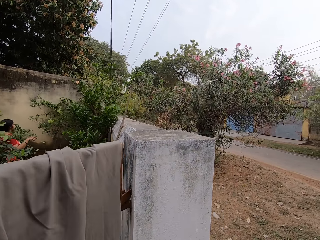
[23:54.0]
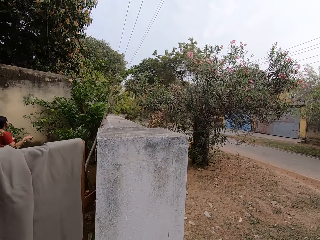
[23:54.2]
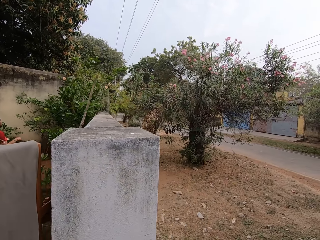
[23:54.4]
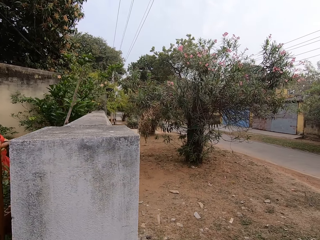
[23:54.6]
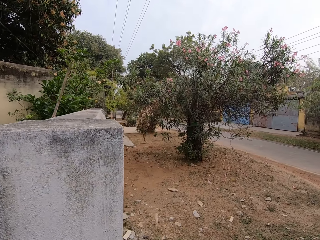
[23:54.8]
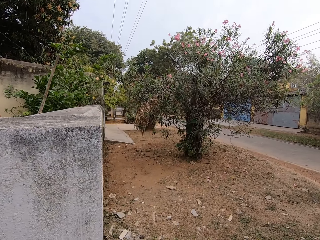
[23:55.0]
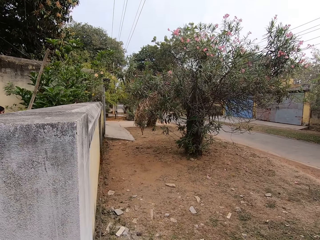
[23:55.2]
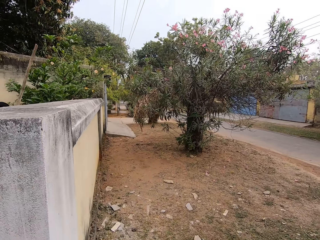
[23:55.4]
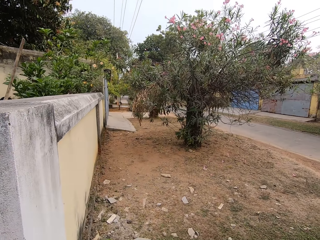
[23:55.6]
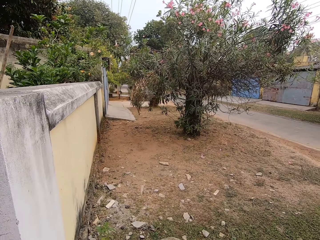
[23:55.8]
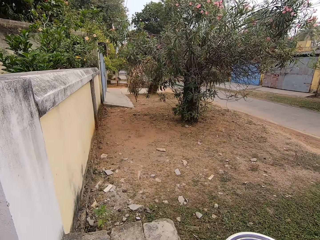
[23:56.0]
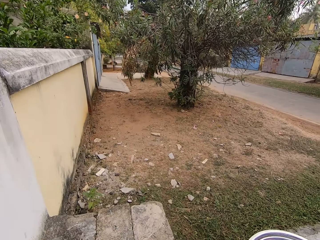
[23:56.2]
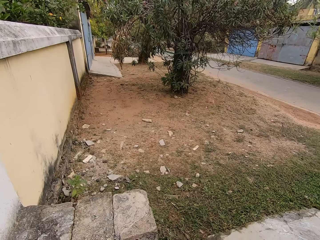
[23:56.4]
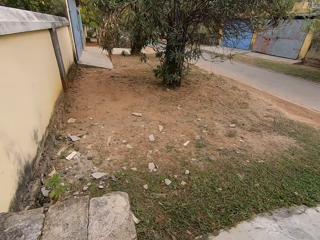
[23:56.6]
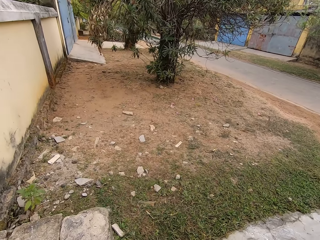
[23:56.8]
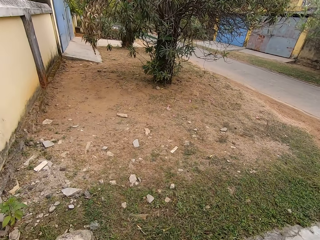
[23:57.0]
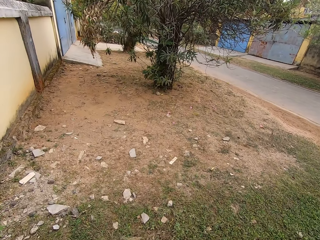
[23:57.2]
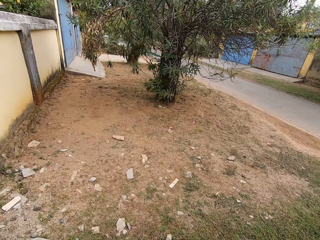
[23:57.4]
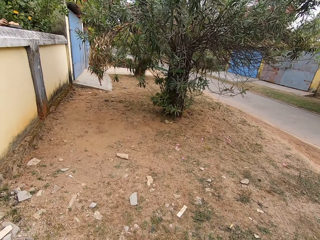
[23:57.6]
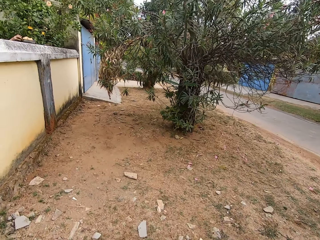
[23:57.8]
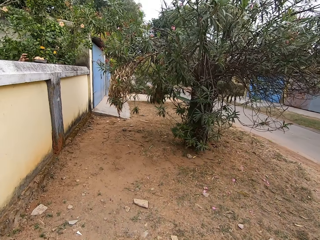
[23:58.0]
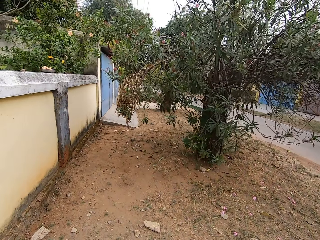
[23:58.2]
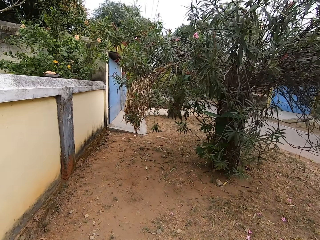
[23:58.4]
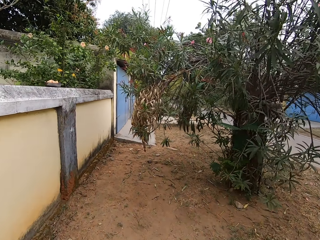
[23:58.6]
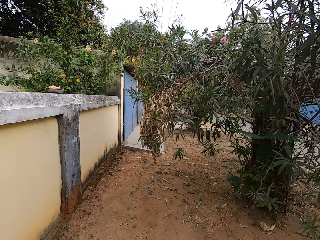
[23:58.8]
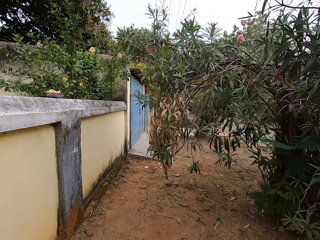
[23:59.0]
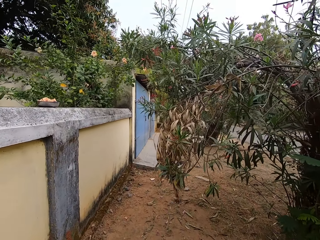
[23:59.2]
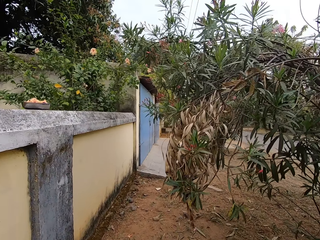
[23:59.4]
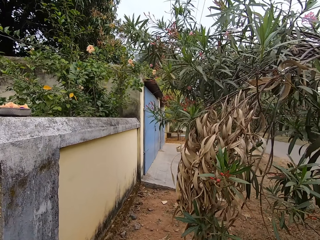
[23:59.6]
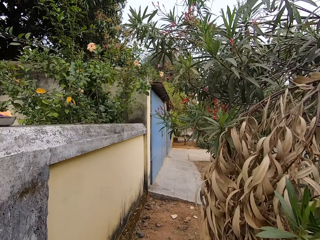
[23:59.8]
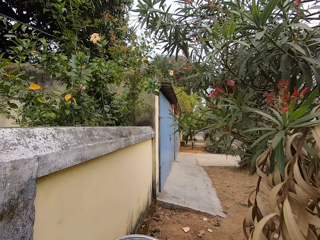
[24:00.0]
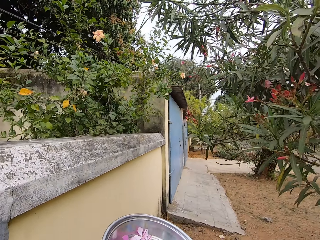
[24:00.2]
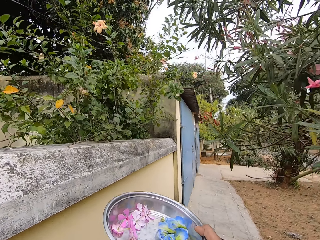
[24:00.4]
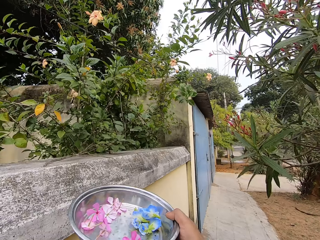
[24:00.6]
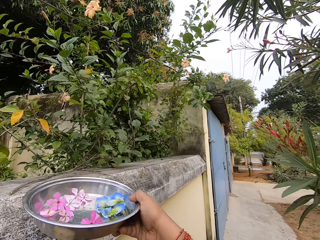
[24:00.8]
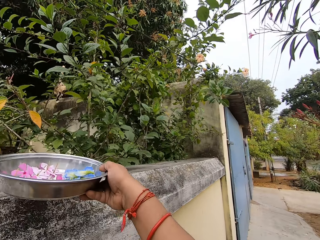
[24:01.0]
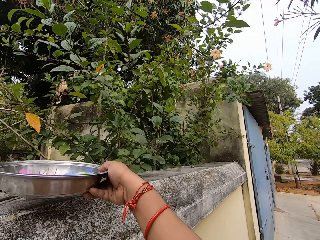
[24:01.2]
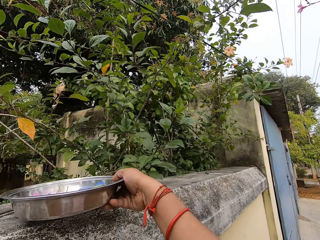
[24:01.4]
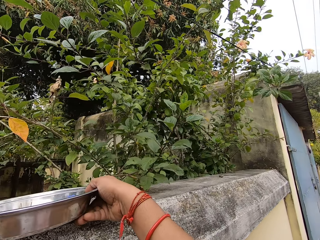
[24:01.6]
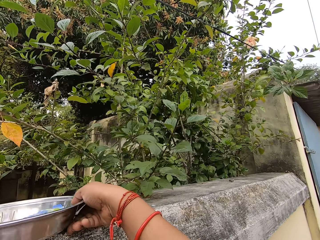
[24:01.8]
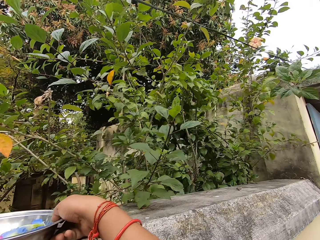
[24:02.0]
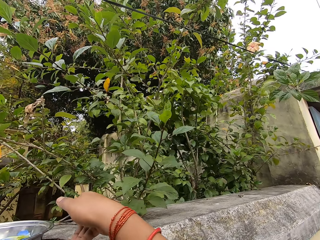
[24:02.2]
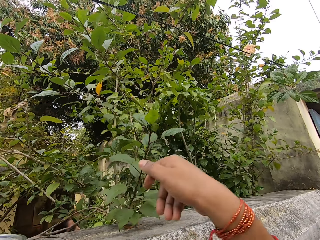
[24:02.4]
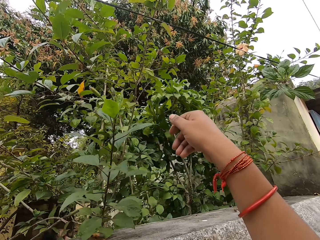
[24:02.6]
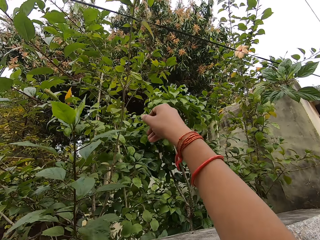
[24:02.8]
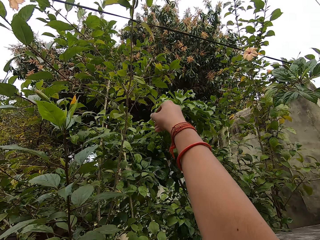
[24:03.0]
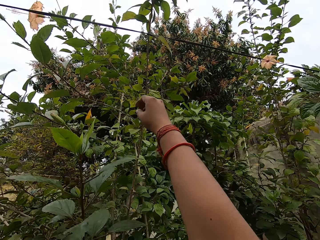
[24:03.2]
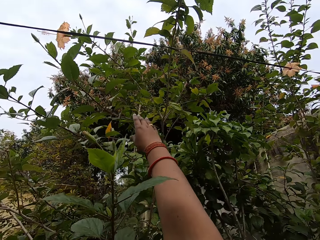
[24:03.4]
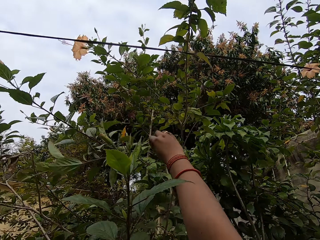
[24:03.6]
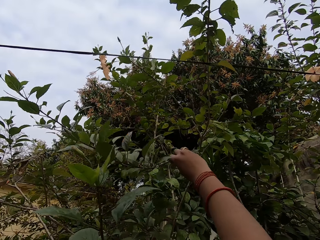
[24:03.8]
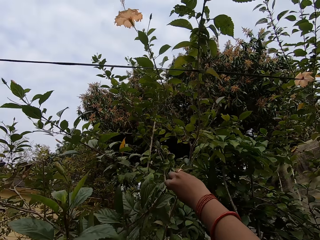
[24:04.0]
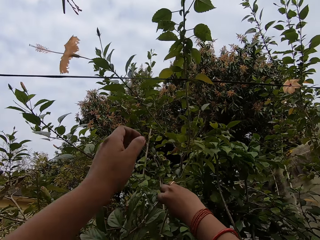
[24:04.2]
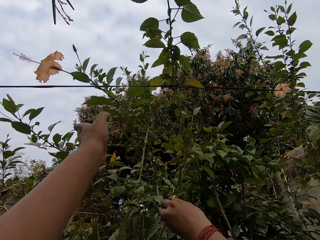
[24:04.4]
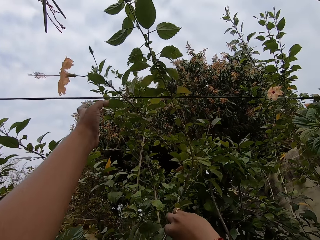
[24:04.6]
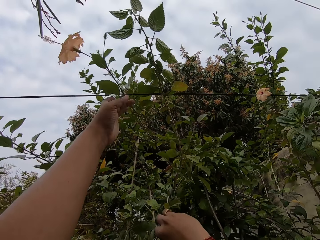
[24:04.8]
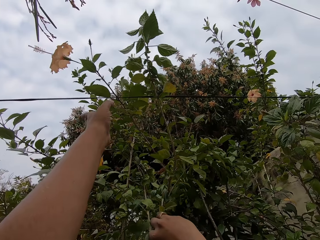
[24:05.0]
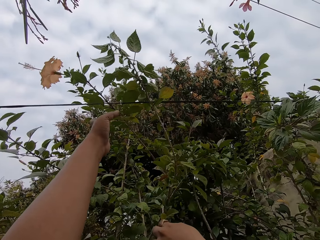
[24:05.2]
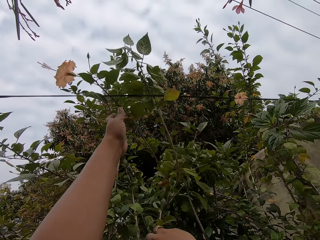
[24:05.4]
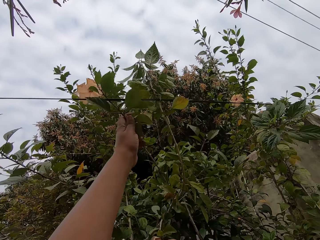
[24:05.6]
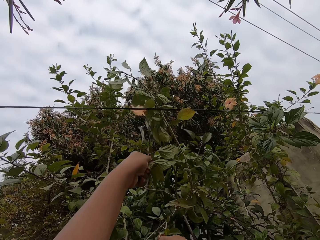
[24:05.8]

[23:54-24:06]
The camera wearer walks on the garden. They place the bowl on top of the wall. They pull the tree.

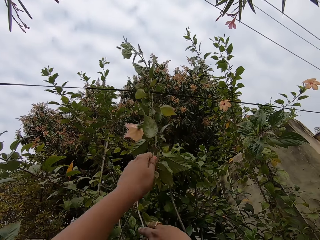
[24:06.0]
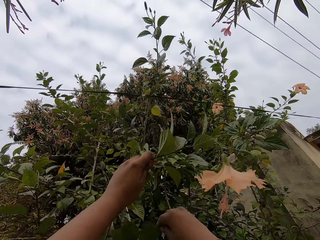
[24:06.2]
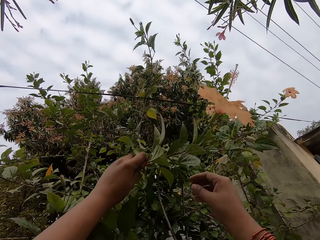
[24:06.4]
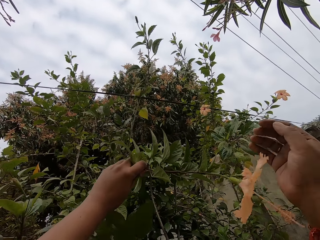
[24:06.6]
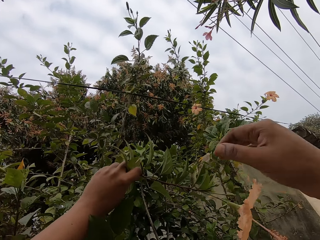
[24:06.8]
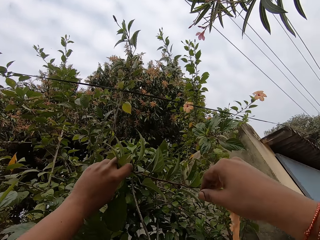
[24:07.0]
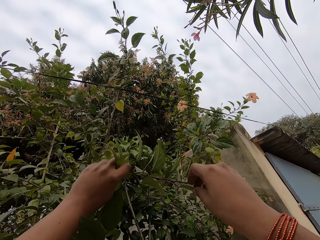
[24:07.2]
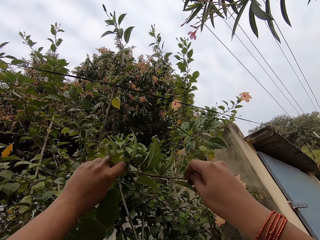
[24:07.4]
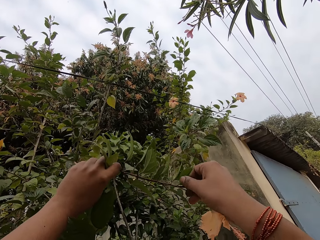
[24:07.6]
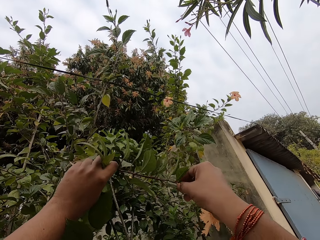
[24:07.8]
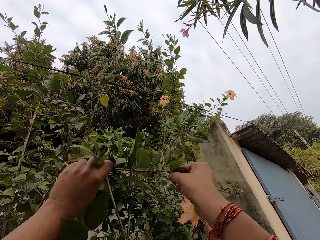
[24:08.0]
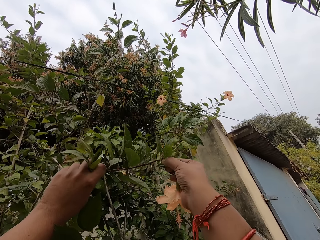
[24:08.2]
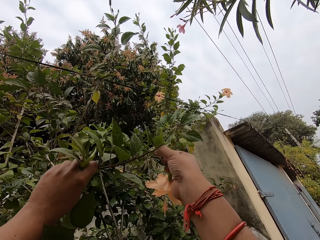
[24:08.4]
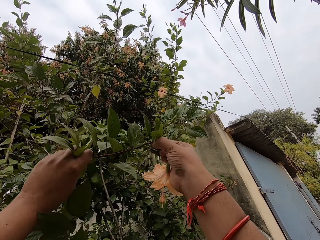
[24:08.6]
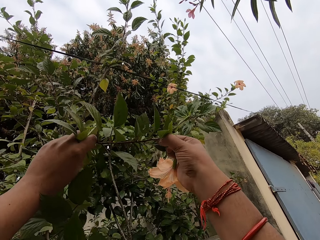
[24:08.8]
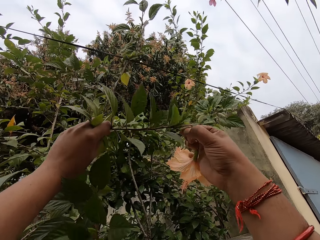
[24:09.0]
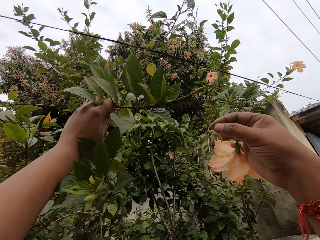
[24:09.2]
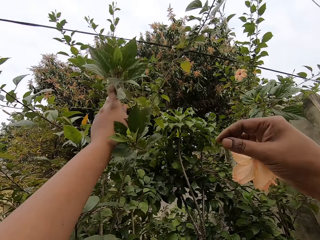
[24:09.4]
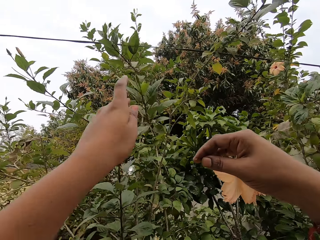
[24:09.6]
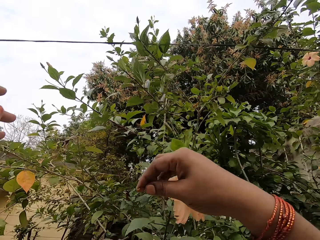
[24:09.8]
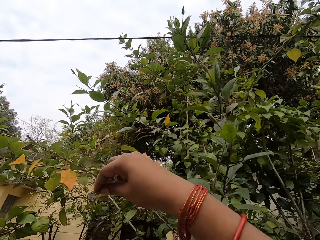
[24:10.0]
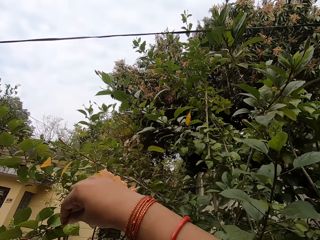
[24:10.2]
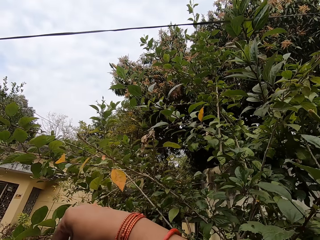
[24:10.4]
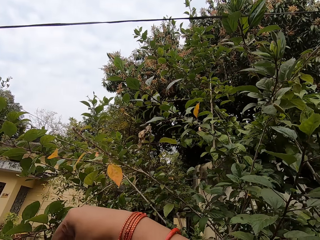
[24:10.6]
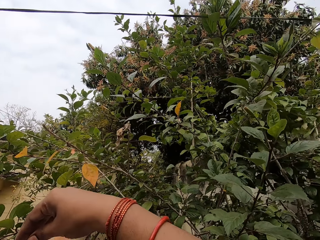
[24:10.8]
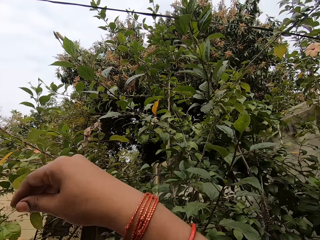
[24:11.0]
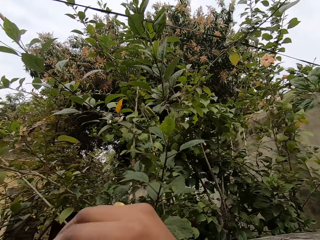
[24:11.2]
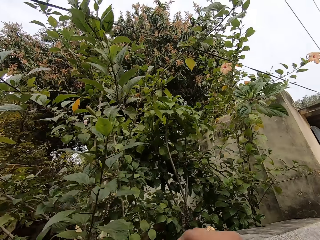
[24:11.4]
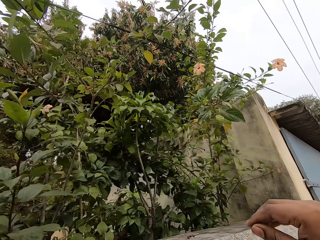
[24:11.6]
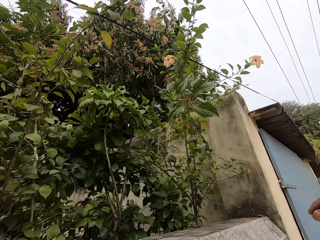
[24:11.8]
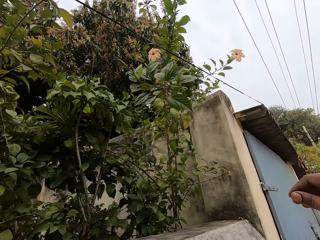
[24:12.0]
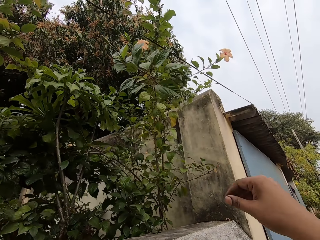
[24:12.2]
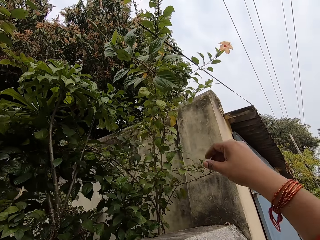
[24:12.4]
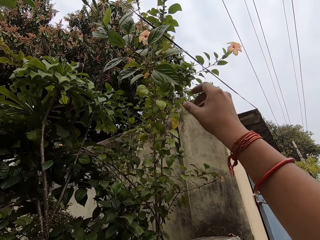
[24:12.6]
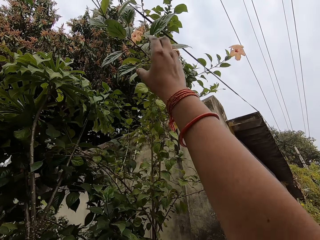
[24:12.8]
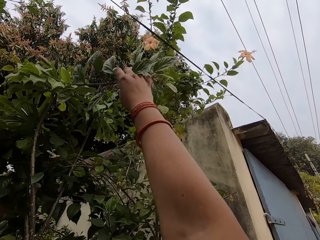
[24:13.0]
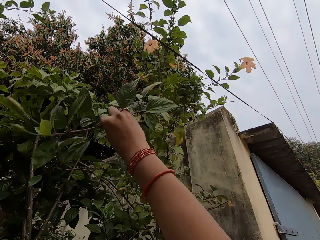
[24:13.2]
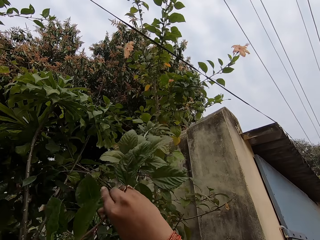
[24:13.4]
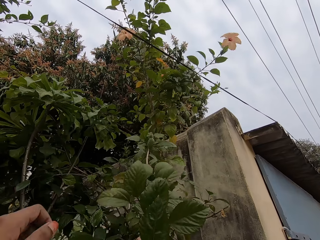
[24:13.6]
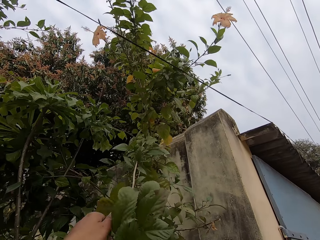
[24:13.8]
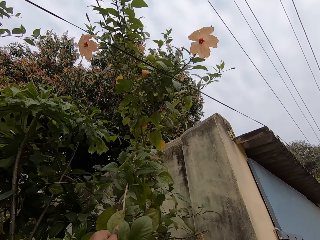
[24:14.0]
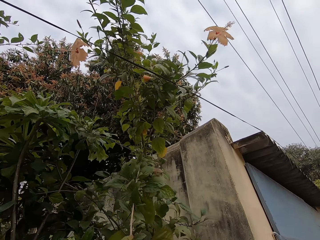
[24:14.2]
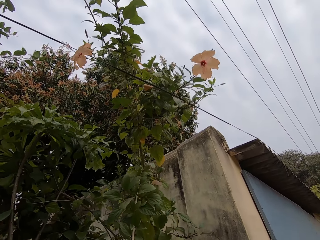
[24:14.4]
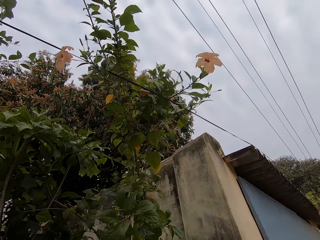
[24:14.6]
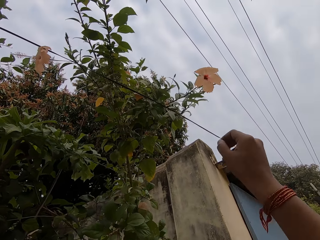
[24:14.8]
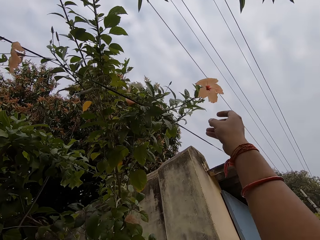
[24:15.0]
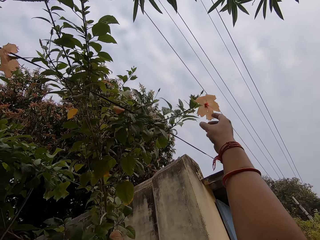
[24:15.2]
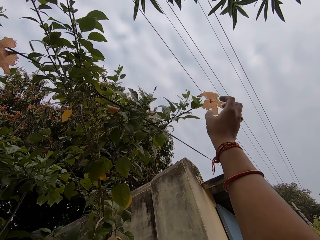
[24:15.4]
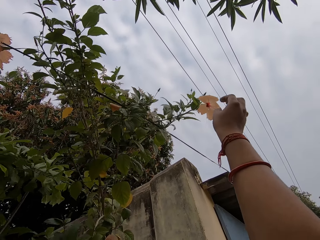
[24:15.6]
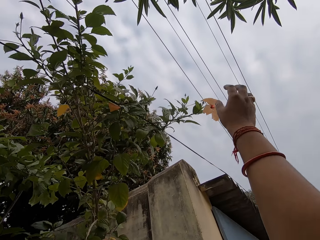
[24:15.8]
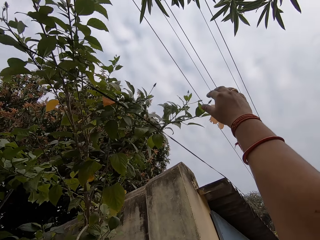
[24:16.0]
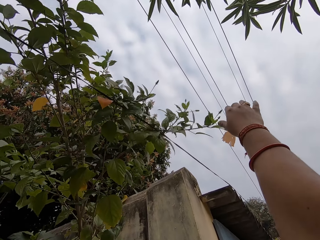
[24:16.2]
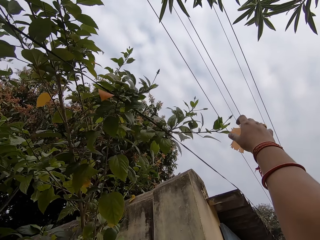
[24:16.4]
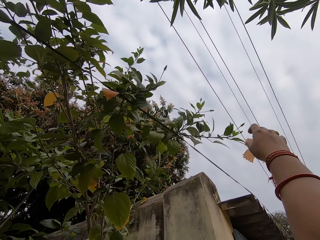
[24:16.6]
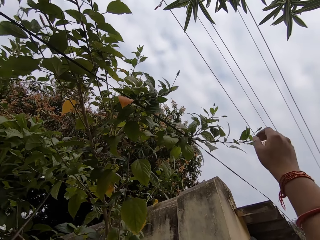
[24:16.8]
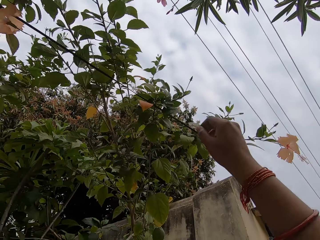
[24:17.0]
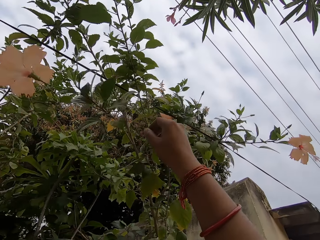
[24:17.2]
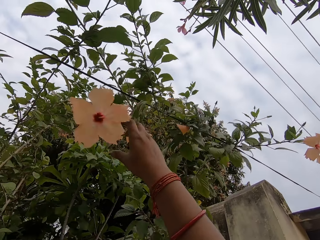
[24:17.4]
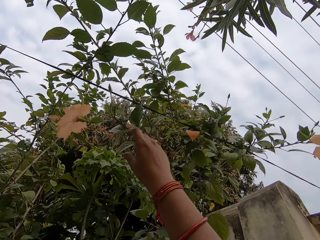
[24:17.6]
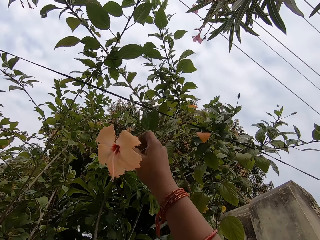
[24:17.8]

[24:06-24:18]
The camera wearer plucks the flower with her right hand. She puts the flower on the colander. She pulls the flower plant.
